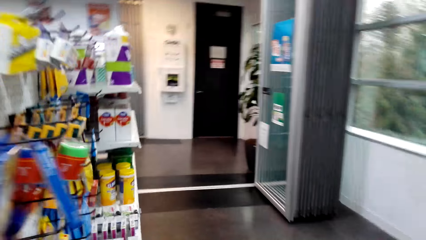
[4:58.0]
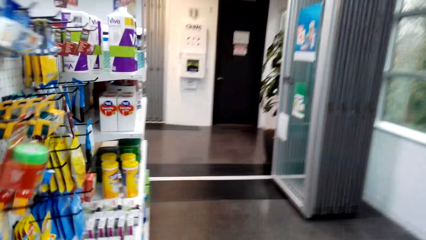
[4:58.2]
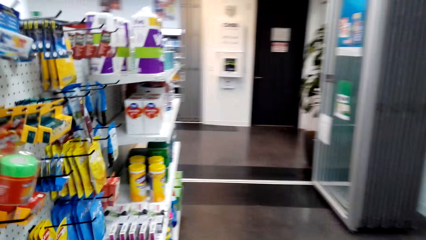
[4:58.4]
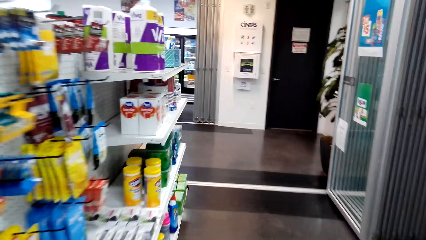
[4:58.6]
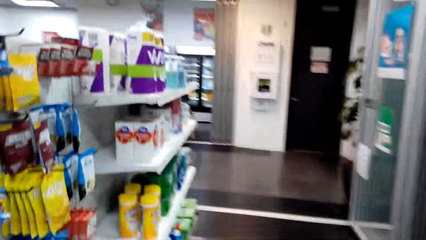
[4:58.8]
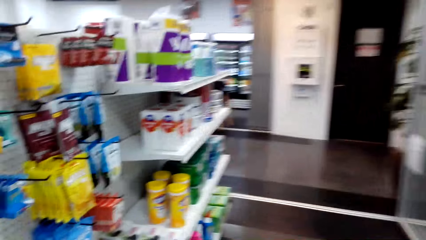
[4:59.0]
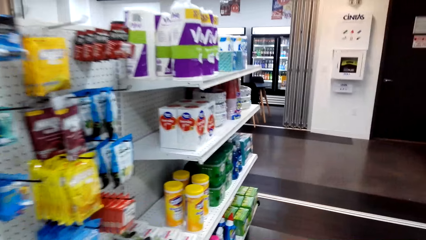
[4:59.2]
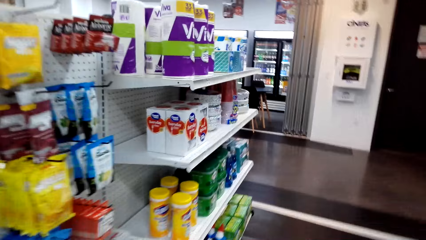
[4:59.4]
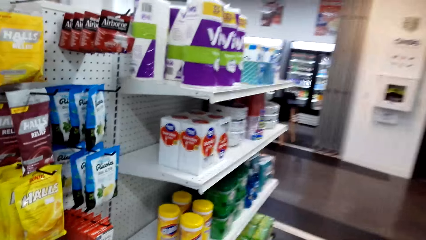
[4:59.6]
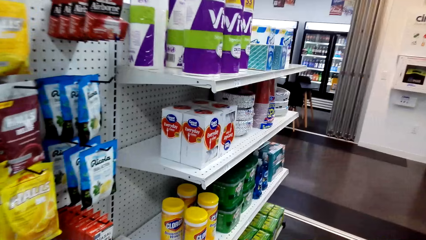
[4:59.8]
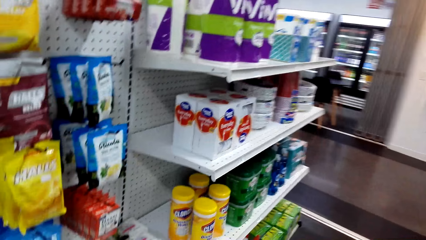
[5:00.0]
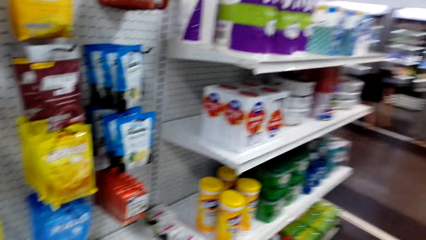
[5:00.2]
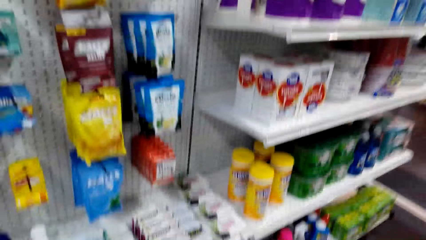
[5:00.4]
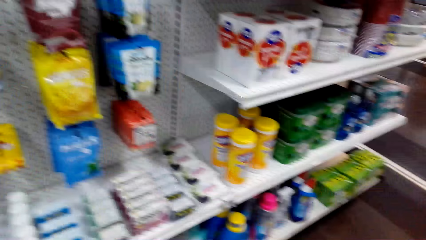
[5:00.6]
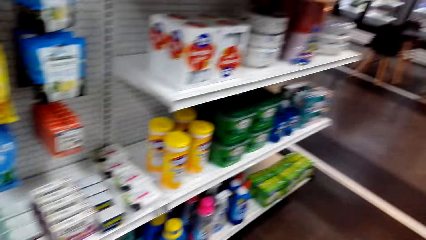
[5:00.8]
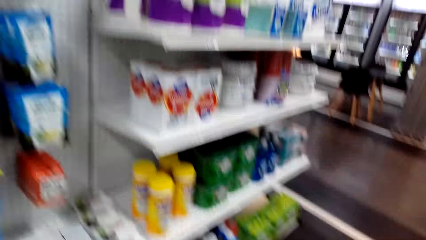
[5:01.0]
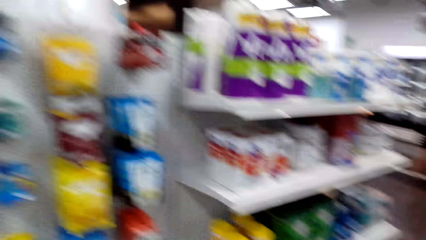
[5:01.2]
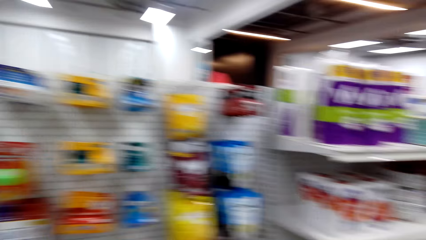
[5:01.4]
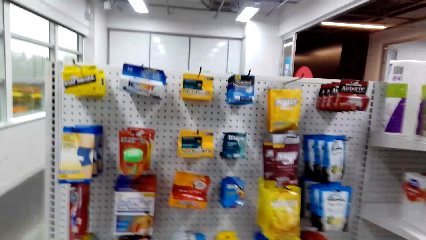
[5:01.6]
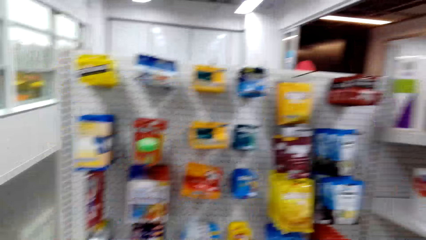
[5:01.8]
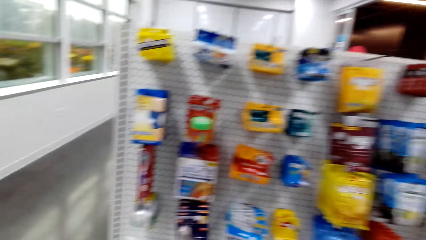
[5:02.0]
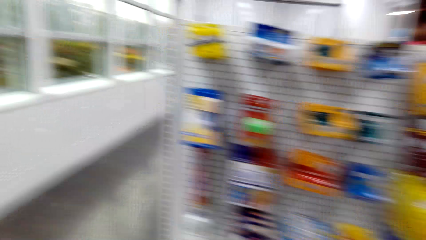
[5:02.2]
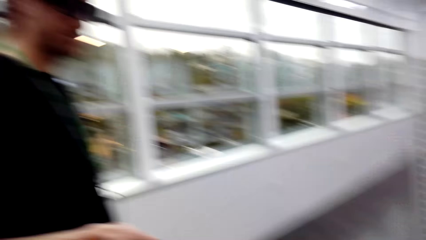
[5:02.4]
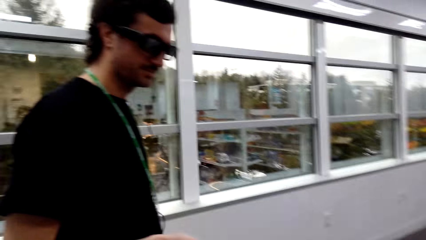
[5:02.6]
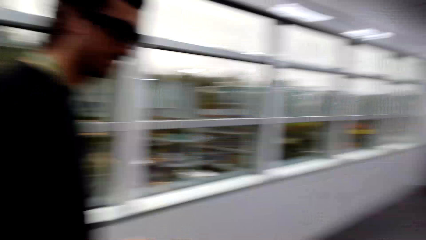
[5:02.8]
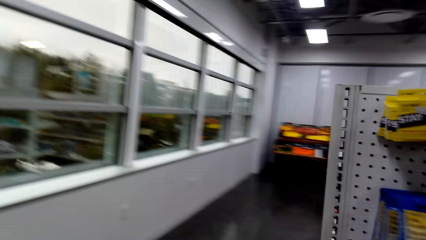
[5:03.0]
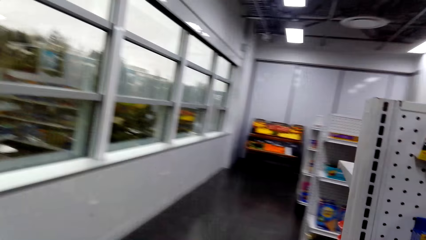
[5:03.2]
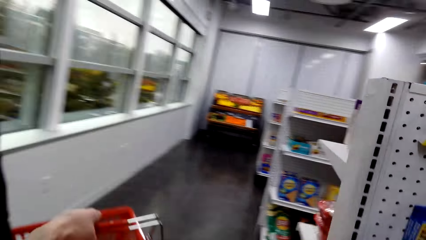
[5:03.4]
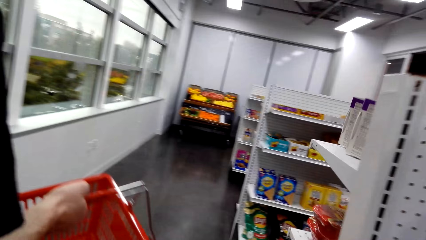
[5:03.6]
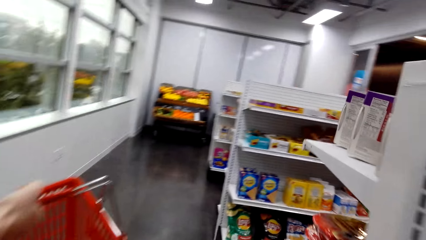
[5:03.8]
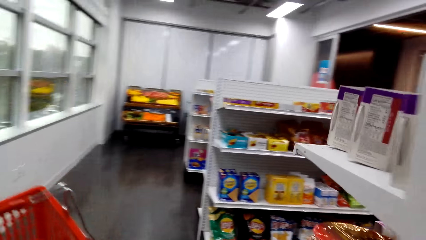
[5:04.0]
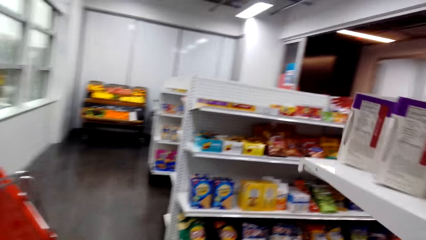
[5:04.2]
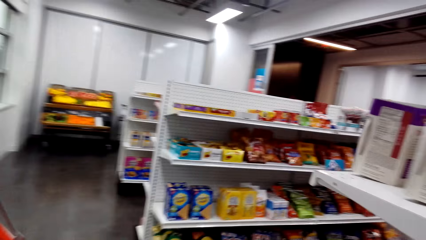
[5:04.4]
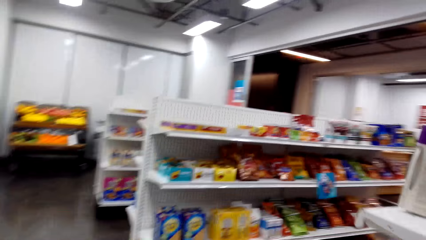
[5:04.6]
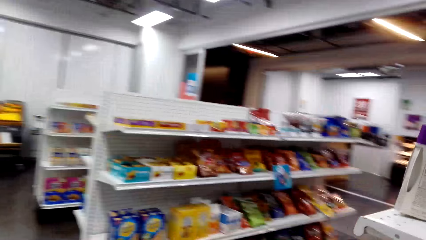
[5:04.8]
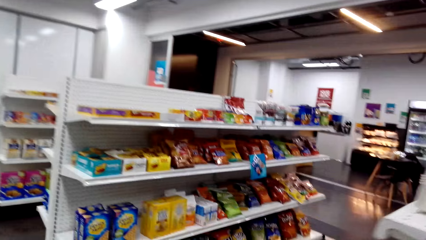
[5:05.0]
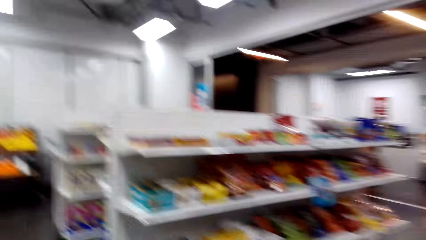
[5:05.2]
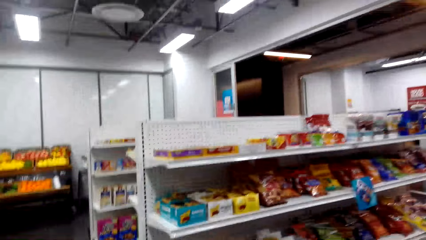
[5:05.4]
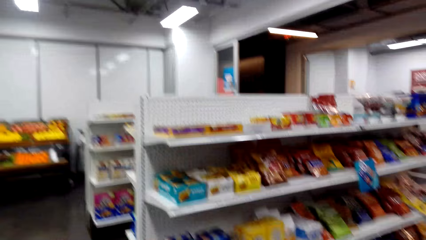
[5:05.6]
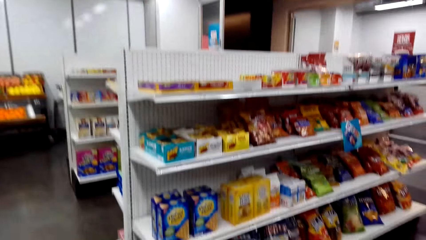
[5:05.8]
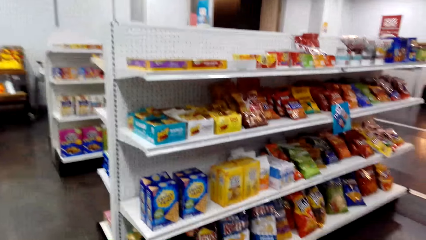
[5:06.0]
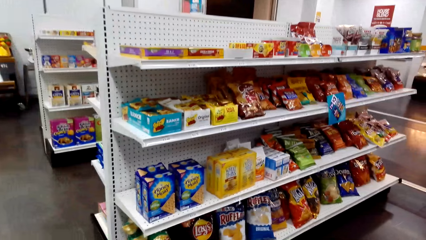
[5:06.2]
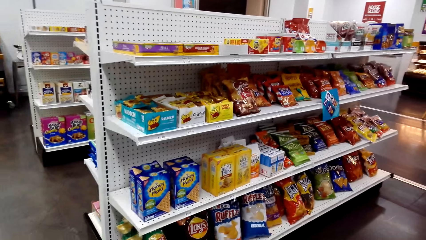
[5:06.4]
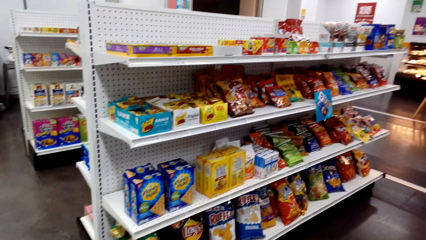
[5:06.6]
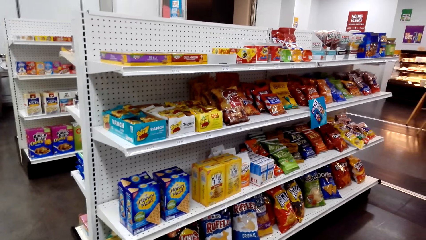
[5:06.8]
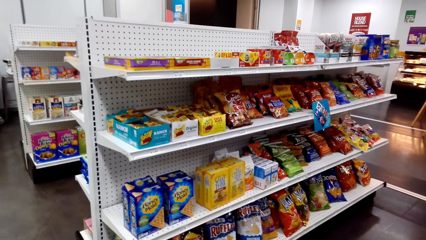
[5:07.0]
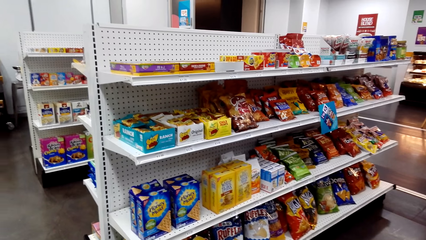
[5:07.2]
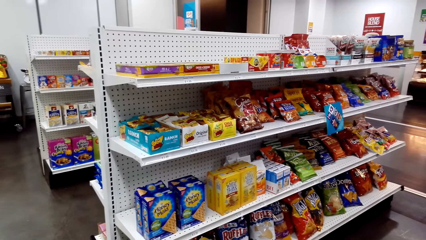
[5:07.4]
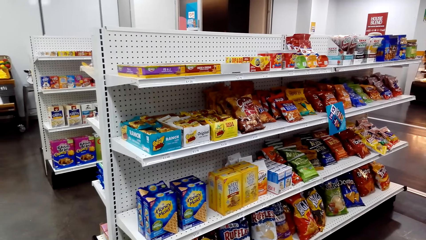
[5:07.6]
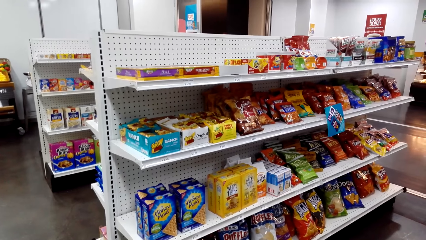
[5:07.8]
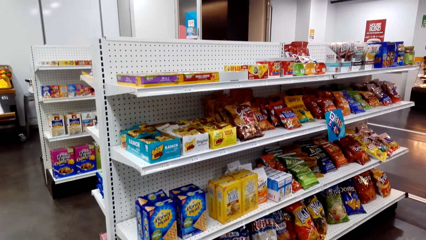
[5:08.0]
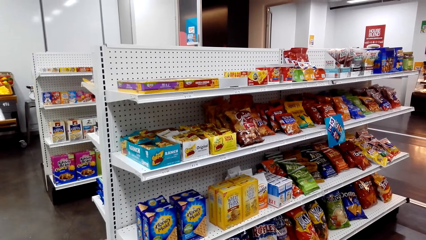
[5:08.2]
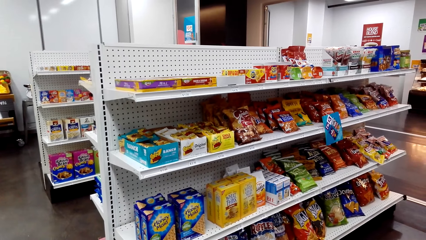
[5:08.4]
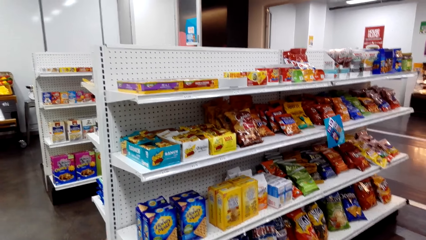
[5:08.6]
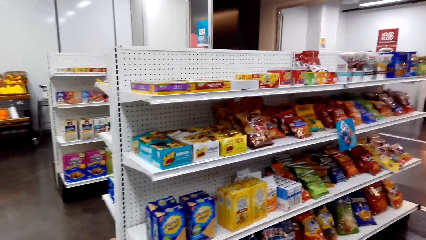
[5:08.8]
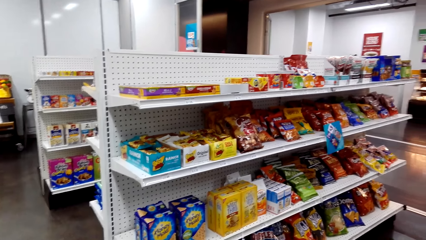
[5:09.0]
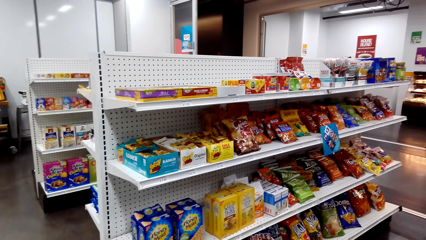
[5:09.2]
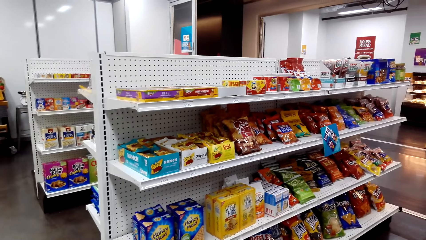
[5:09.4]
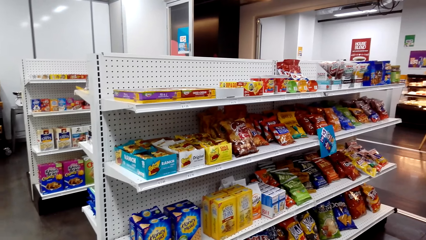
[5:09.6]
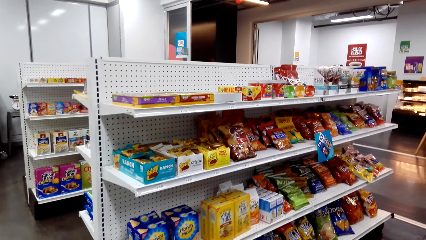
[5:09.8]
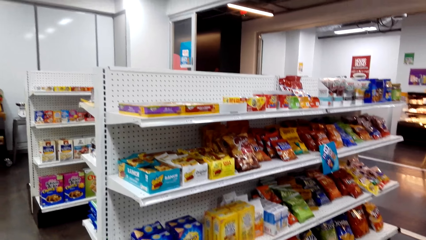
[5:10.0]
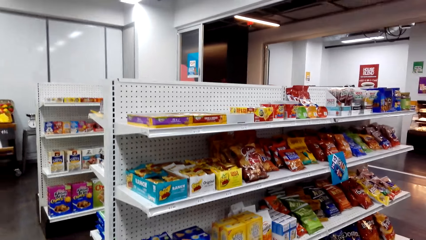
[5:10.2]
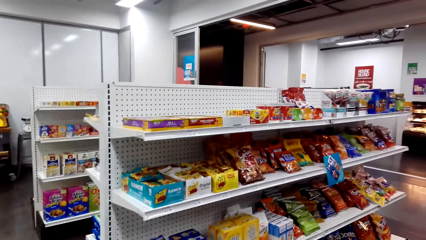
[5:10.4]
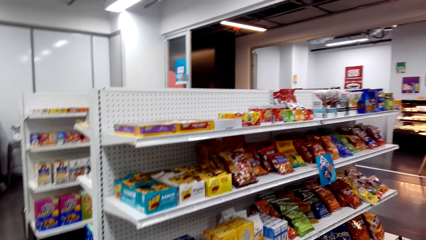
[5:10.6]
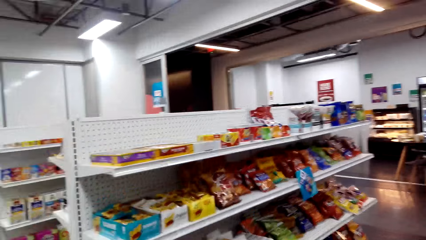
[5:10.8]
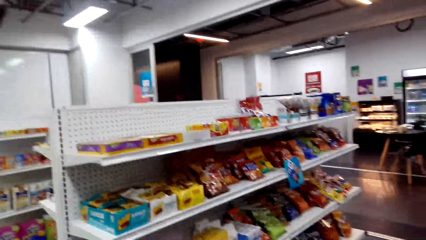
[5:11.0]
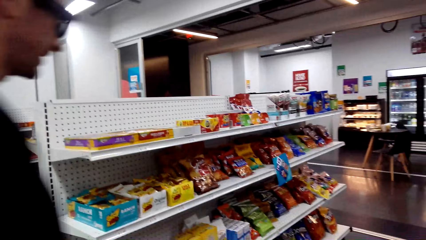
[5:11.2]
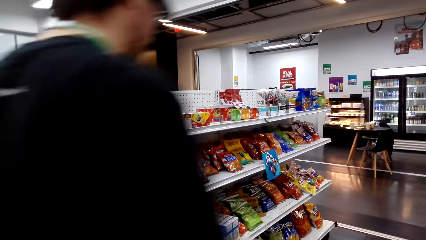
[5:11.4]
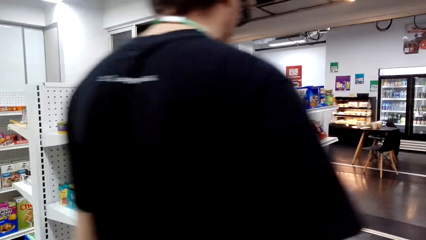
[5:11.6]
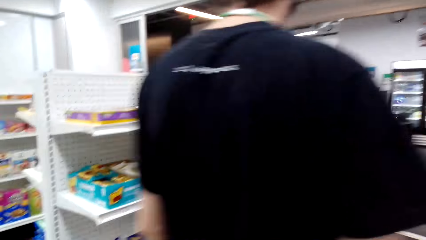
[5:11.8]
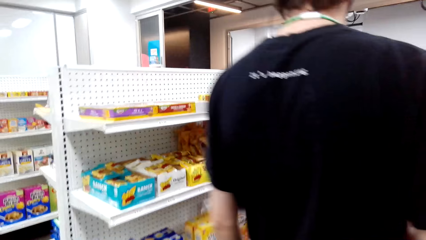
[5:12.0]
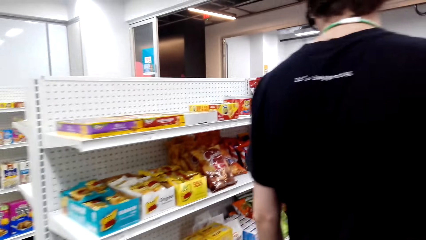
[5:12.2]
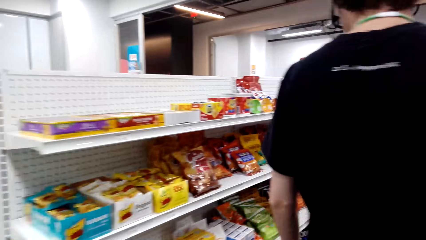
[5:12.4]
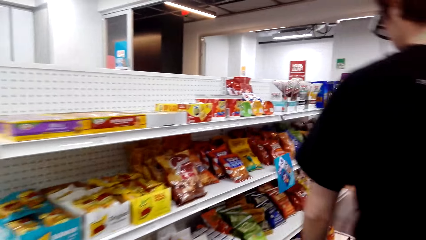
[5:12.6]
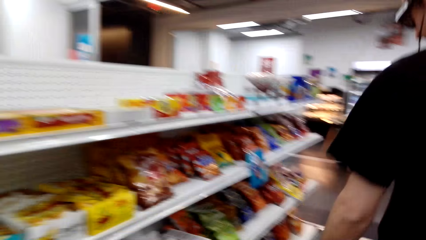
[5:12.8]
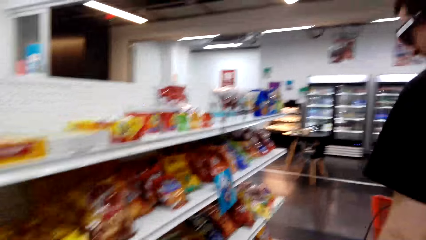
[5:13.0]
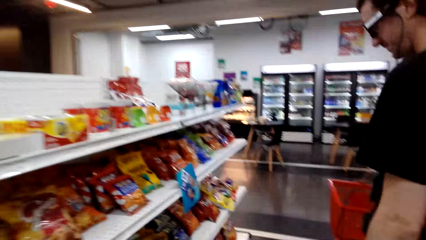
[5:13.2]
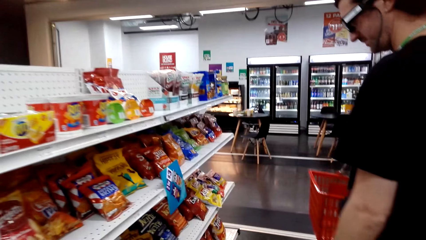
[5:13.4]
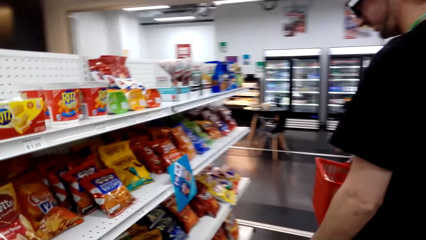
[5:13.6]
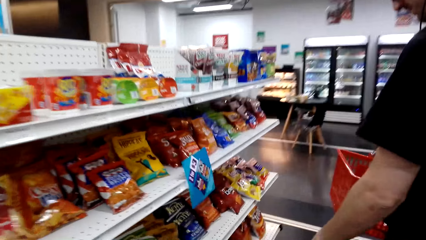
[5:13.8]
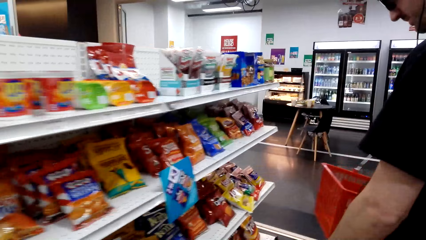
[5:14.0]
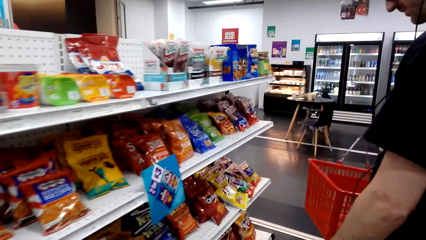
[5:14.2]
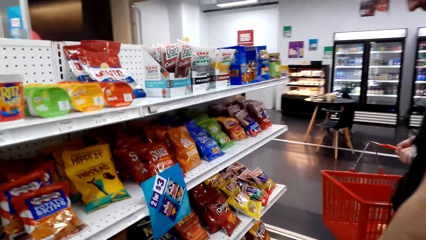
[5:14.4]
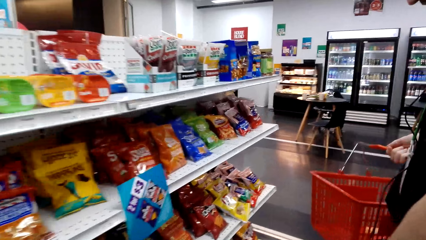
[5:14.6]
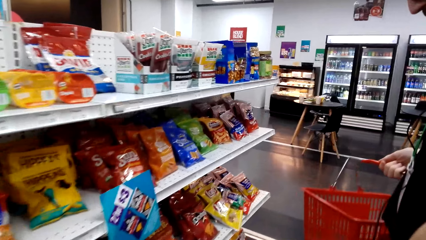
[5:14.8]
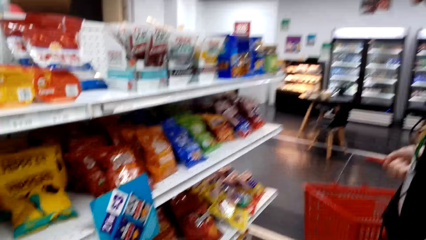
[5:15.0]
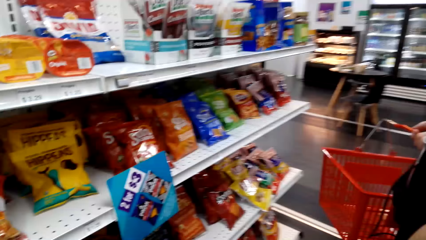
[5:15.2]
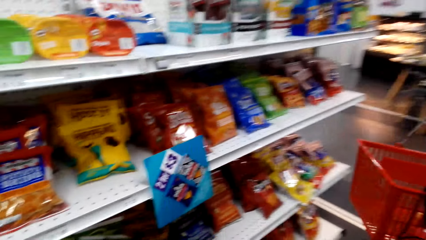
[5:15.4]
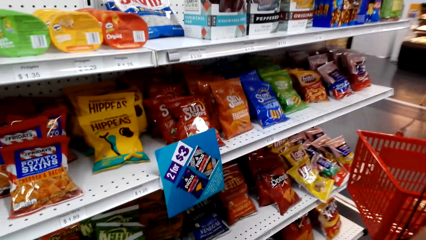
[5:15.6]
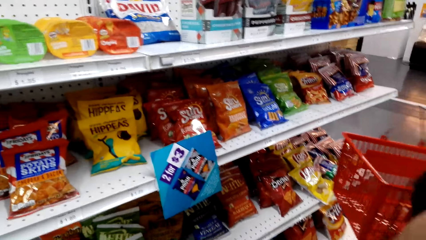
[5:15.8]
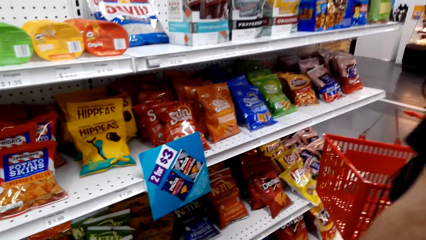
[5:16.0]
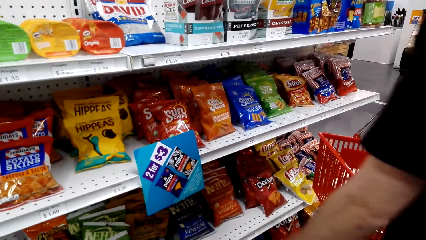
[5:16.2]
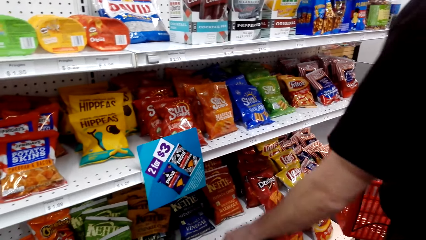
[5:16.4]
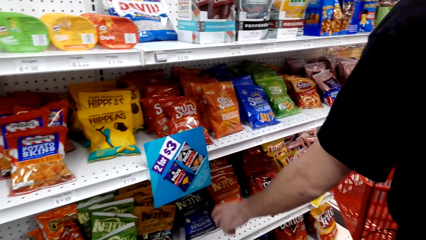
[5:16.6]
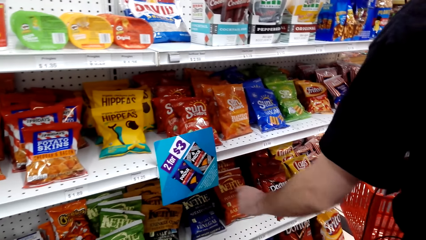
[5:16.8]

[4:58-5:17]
The camera wearer looks around, looks at the shelf and steps forward. A man looks at the shelf and steps forward. The man looks at the shelf. The man steps forward. The man looks at the shelf. The man holds a basket.
